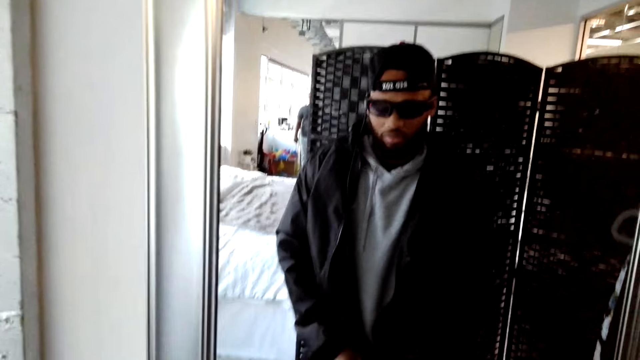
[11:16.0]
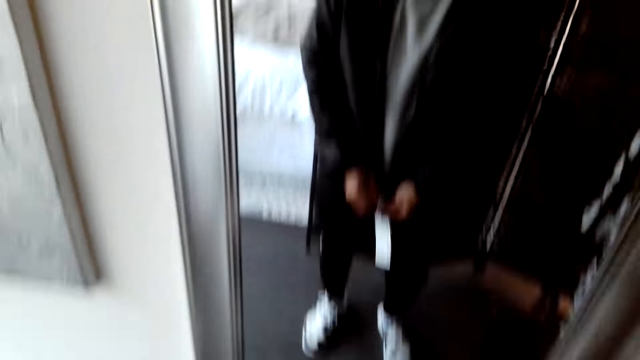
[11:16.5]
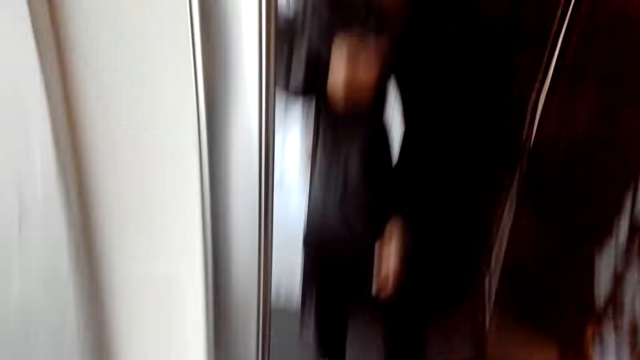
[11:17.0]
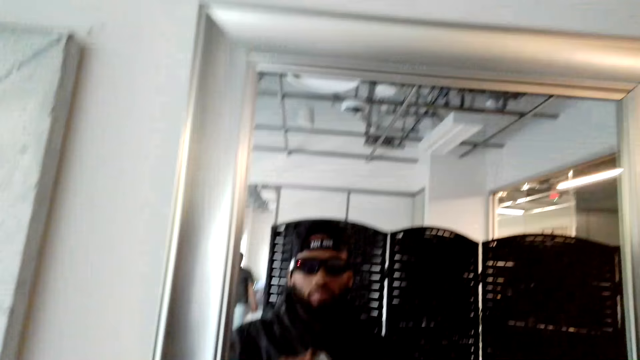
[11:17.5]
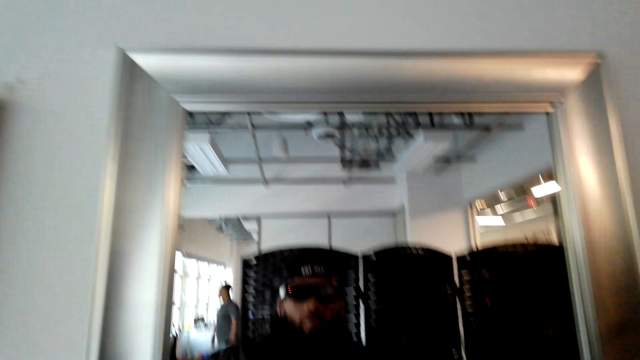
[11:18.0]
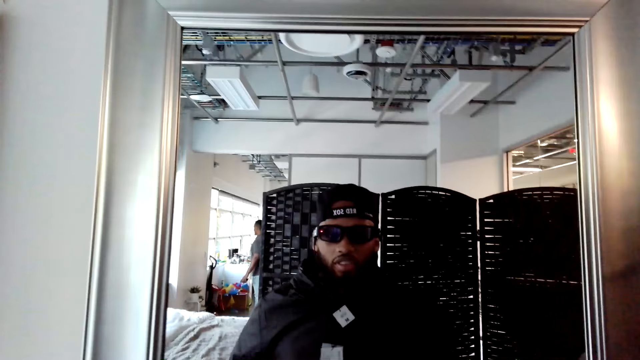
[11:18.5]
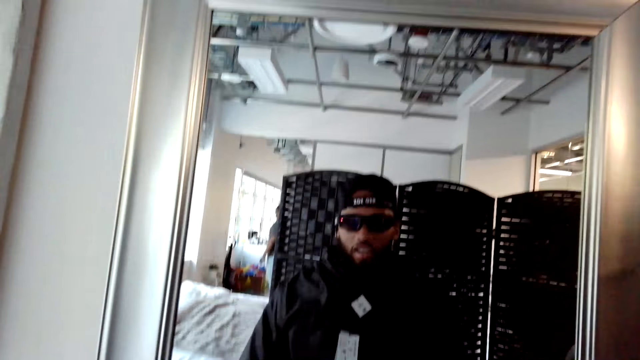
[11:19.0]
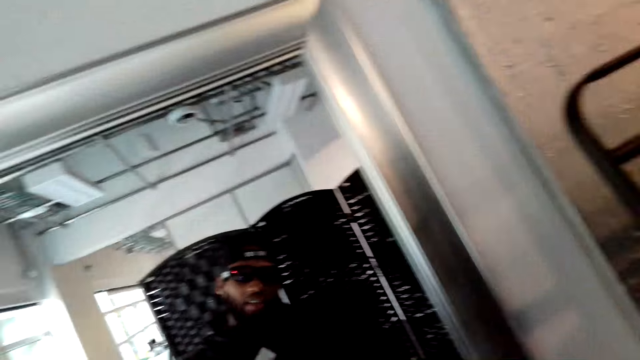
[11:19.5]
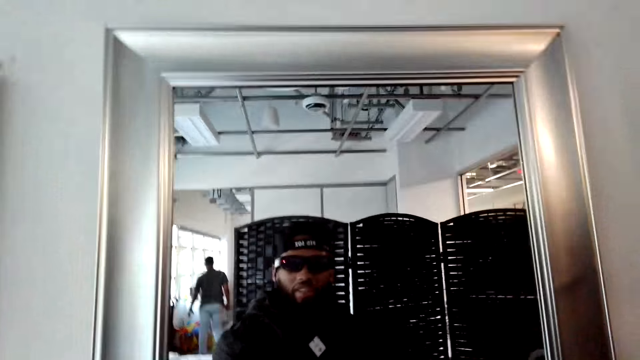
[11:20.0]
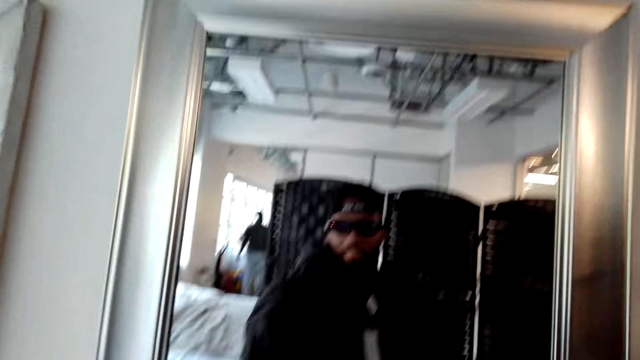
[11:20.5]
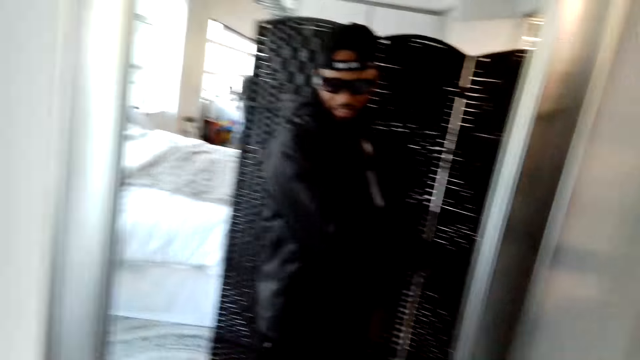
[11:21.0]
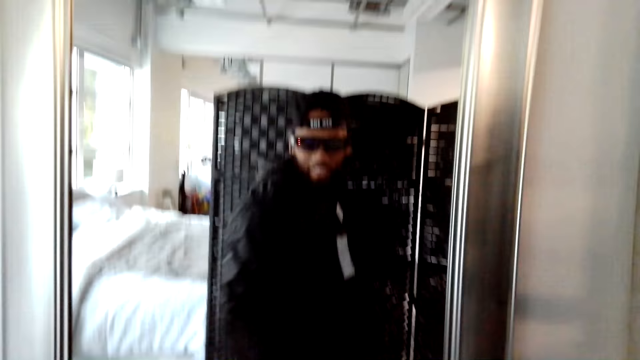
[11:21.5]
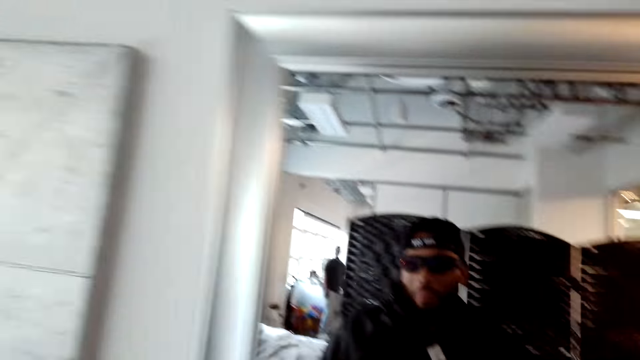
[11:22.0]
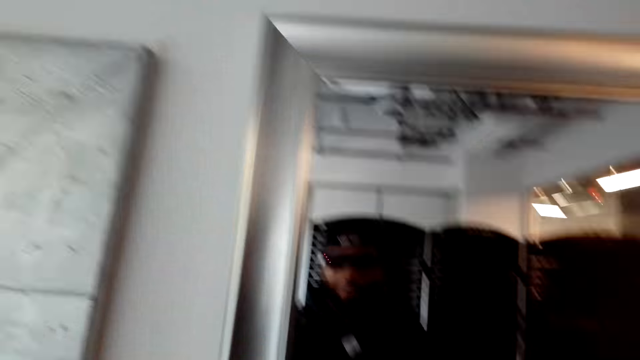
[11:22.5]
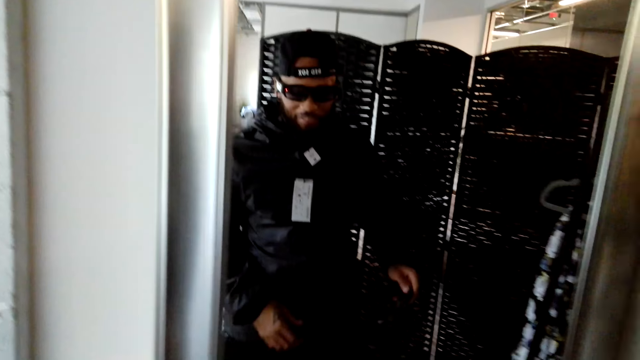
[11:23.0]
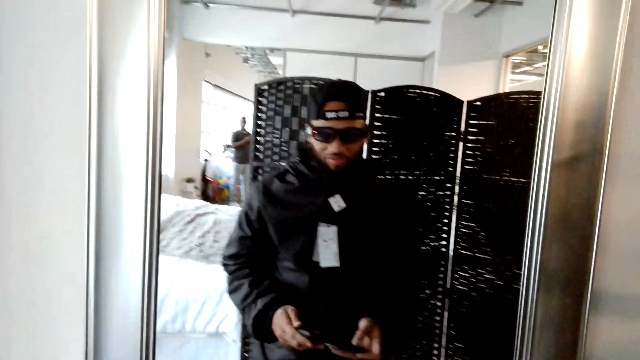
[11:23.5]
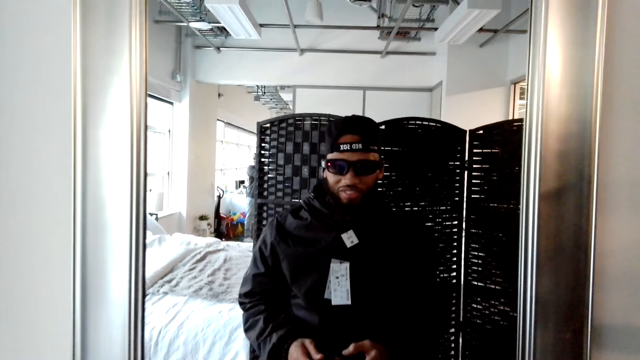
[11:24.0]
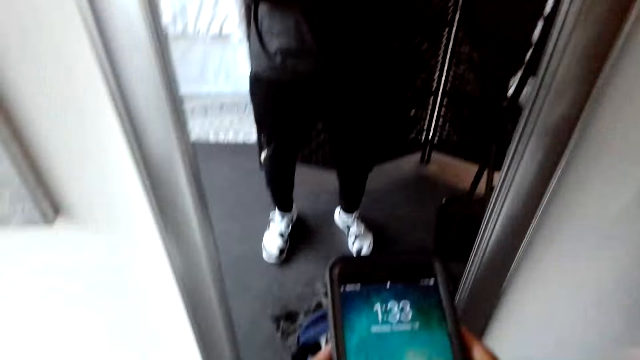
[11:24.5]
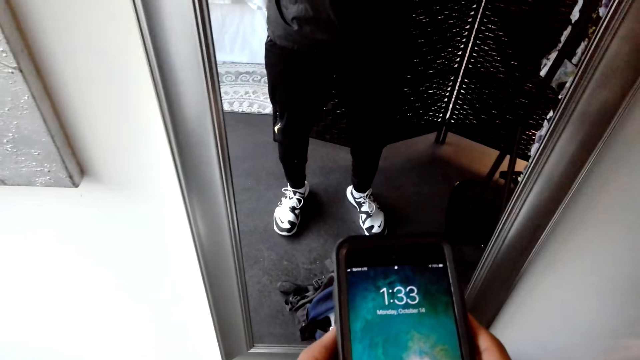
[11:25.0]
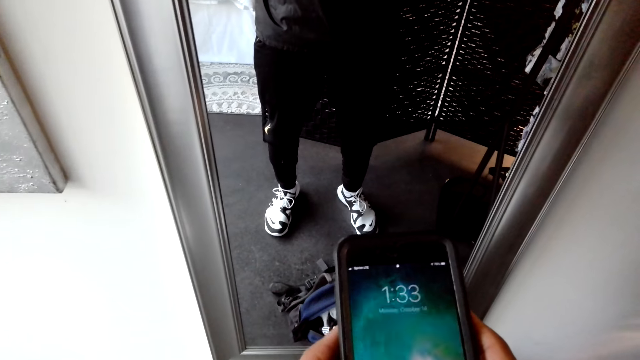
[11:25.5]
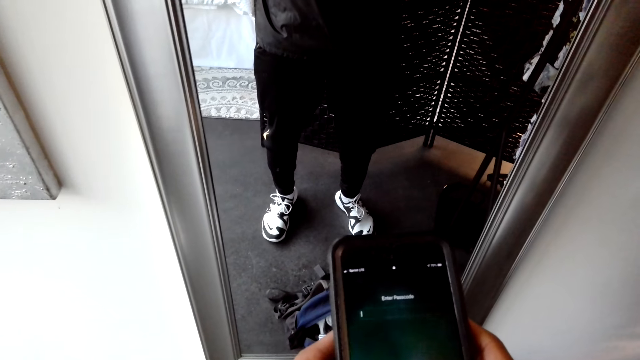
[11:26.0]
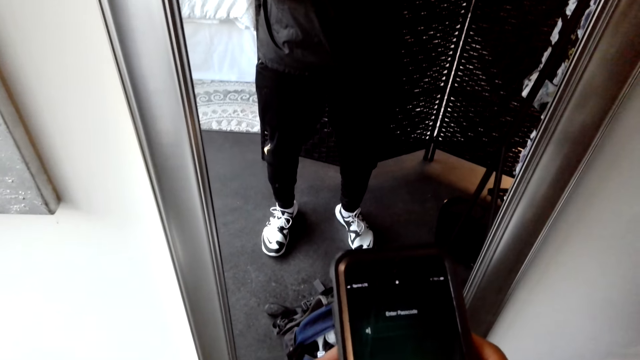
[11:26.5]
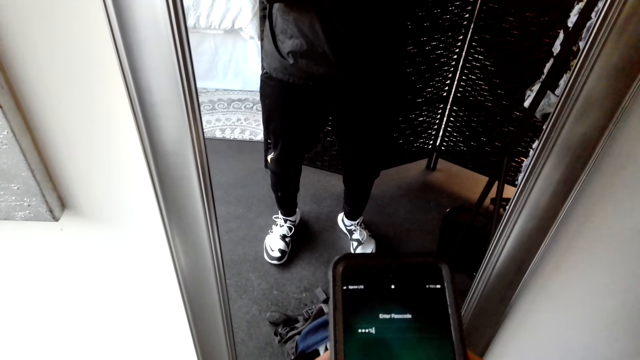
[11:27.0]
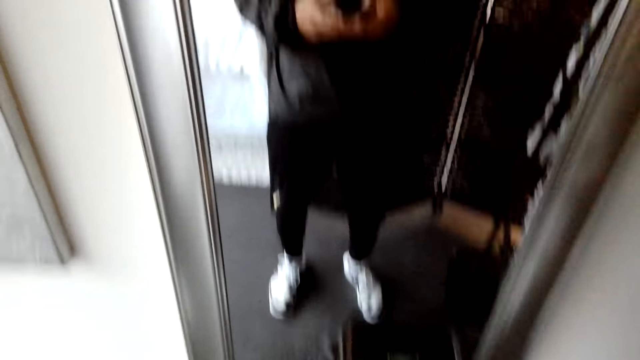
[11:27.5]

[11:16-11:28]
The camera wearer looks at themselves in the mirror and zips up the jacket. A man stands in the house. The camera wearer converses with the man. They look at themselves in the mirror. They converse with the man. They scroll their phone.

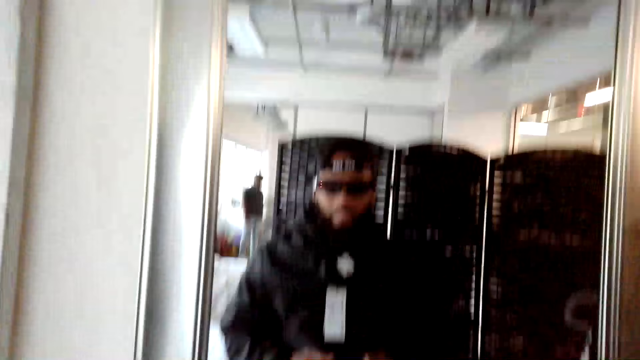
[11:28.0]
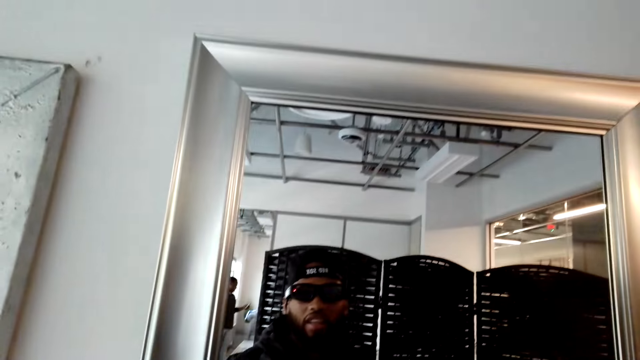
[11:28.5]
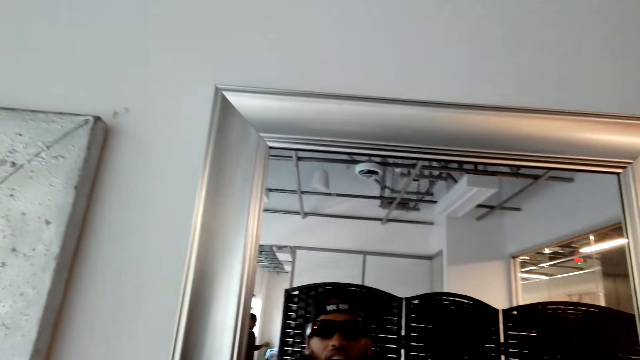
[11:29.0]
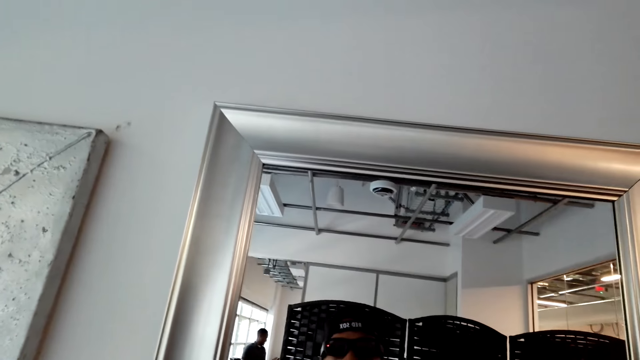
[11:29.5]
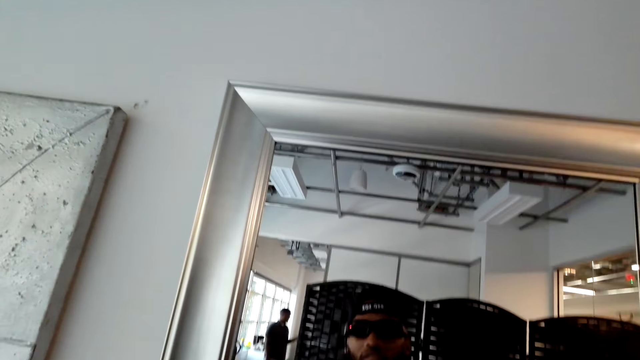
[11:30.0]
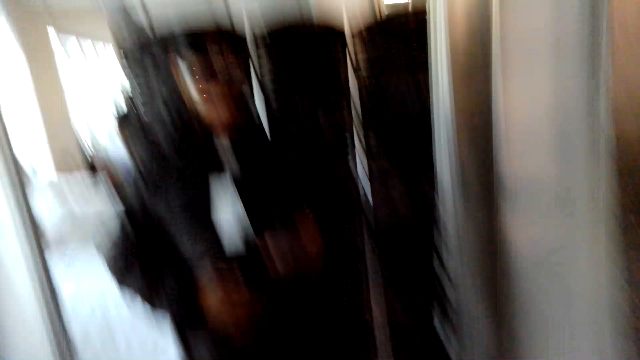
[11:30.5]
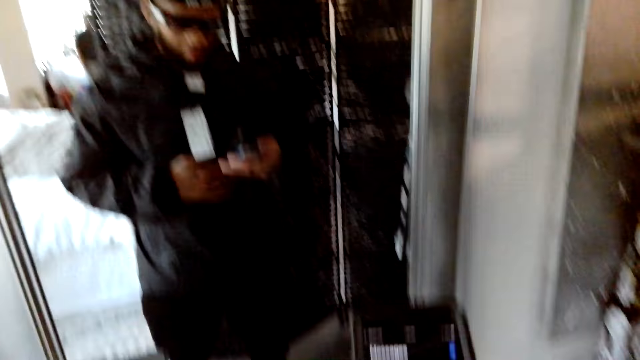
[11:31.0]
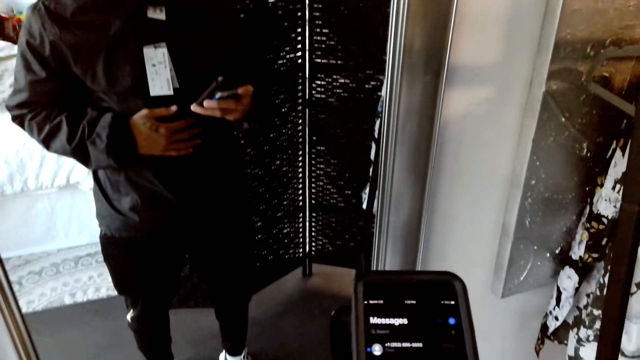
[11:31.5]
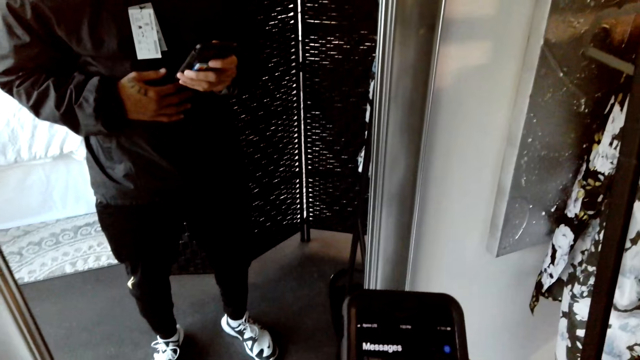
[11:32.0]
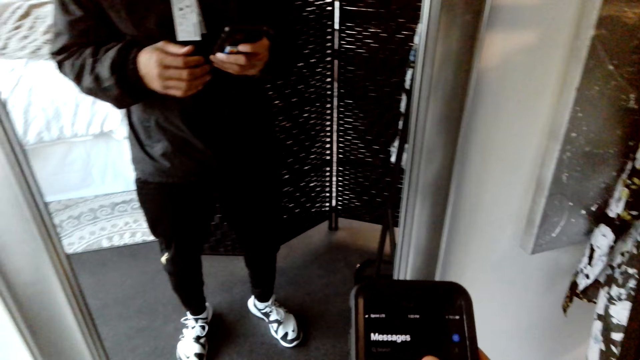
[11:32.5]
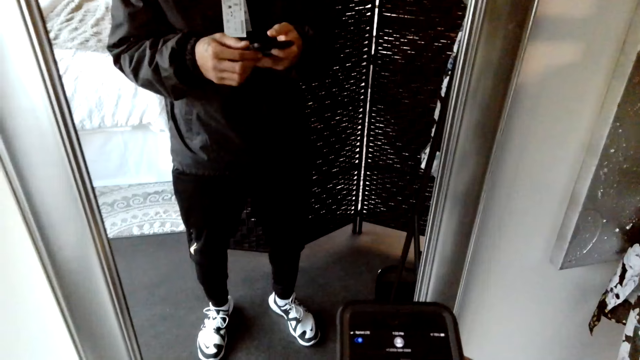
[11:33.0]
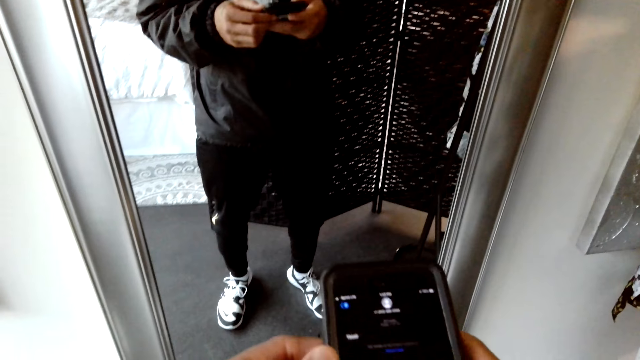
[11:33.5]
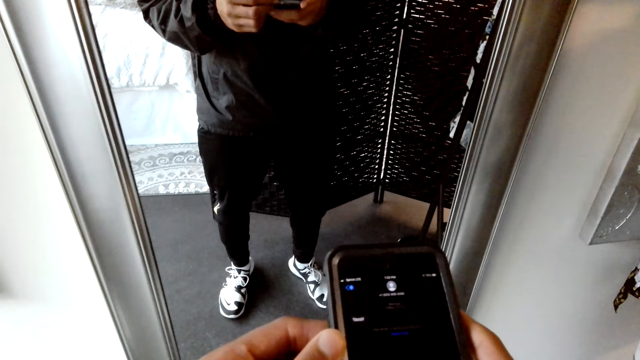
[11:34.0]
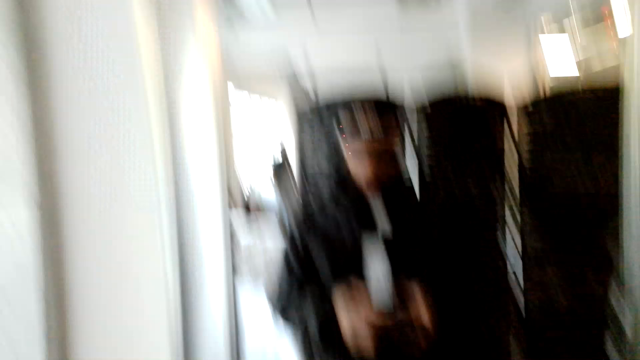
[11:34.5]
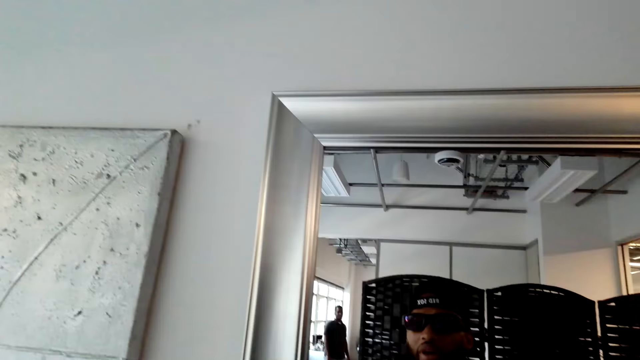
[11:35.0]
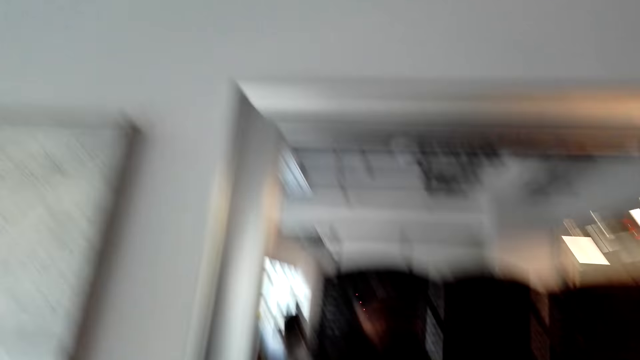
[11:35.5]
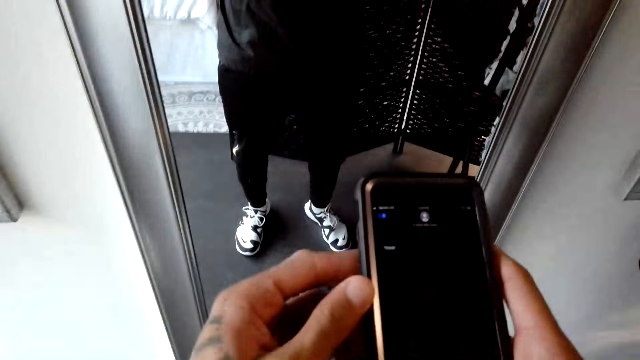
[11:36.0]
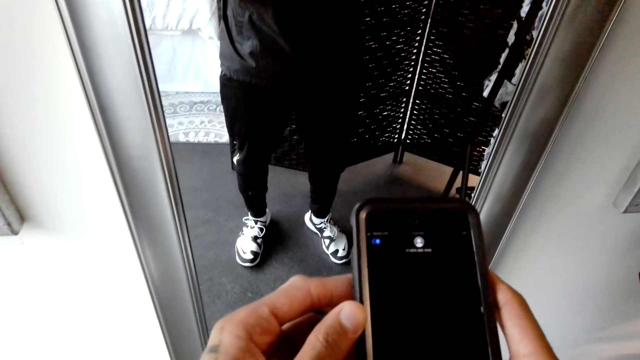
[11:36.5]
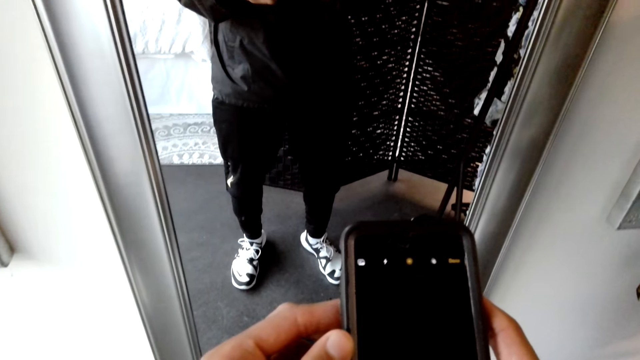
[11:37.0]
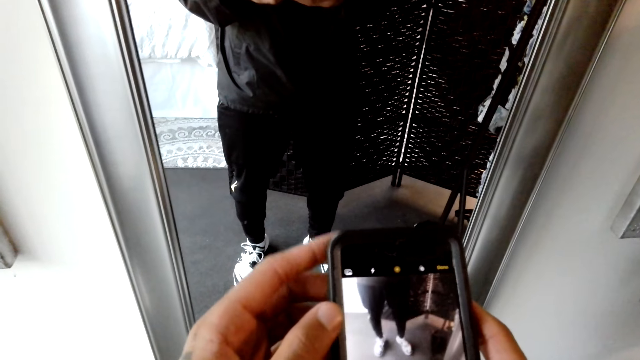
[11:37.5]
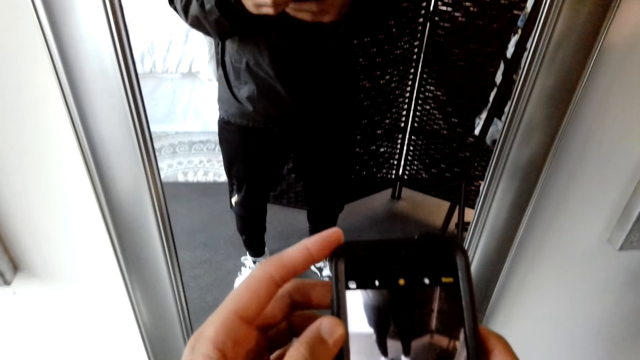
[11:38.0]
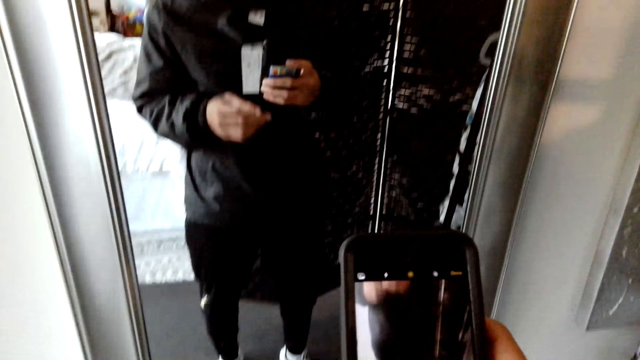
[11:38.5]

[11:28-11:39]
The camera wearer converses with a man. They use the phone. They converse with the man. They use the phone.
